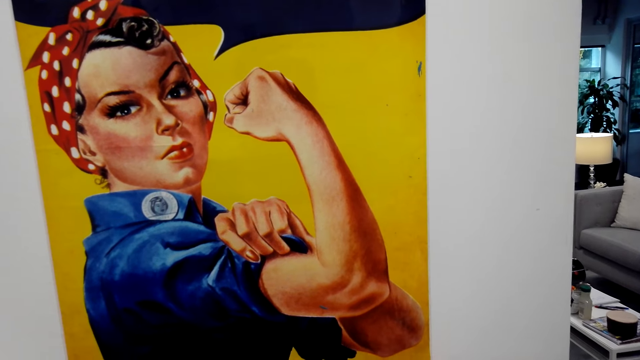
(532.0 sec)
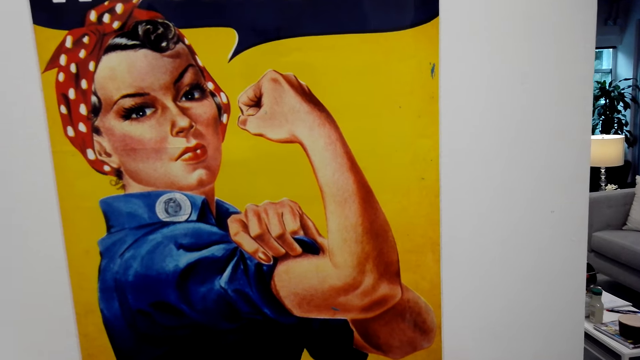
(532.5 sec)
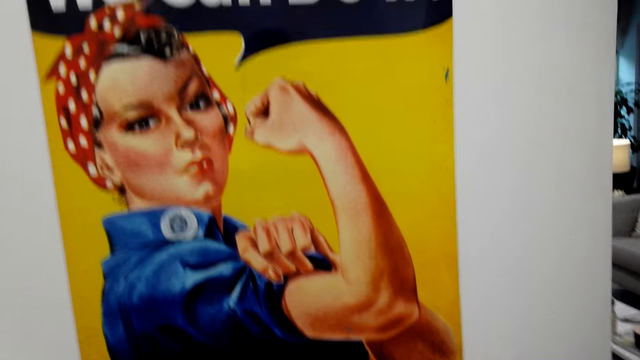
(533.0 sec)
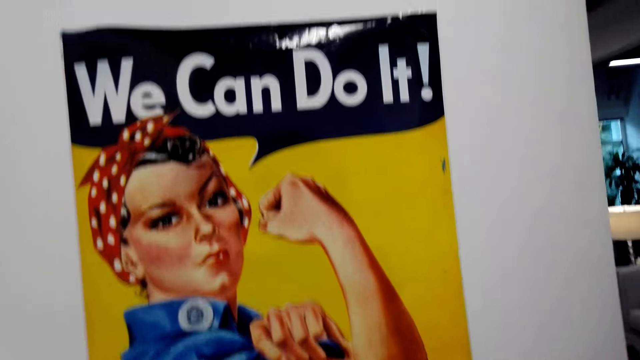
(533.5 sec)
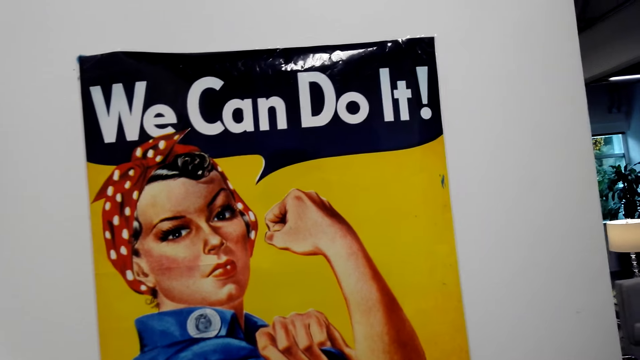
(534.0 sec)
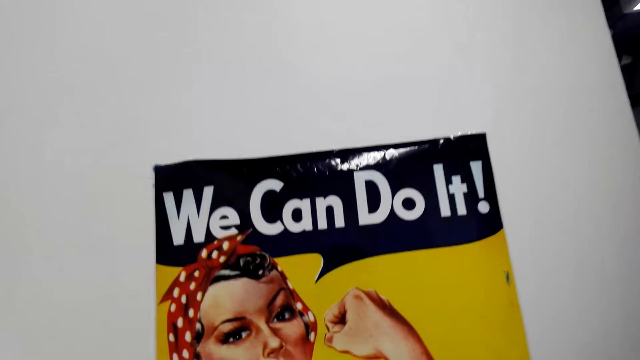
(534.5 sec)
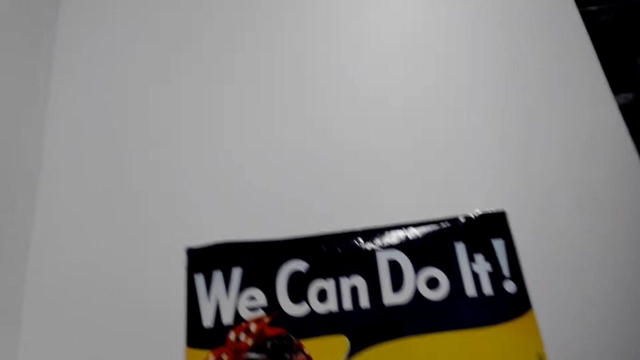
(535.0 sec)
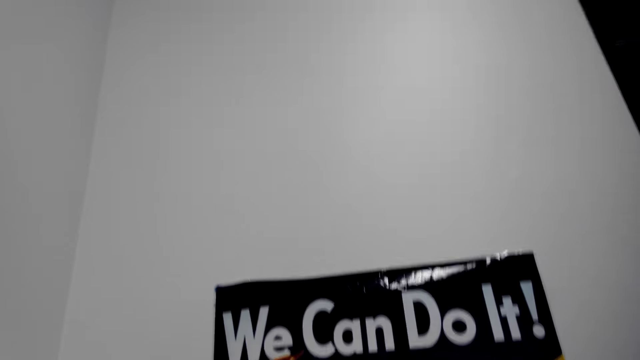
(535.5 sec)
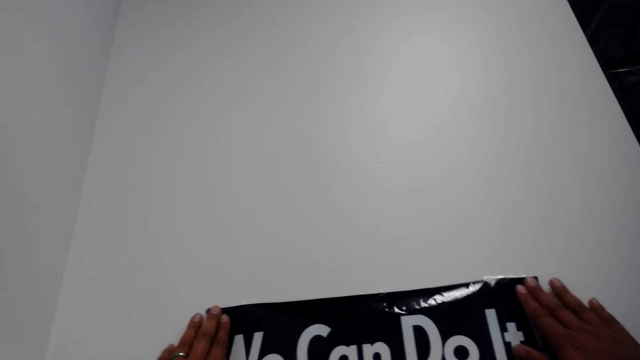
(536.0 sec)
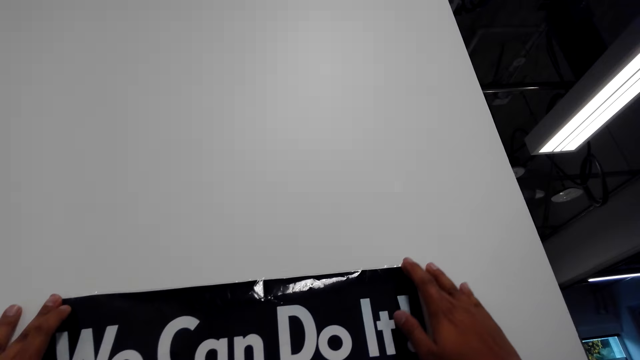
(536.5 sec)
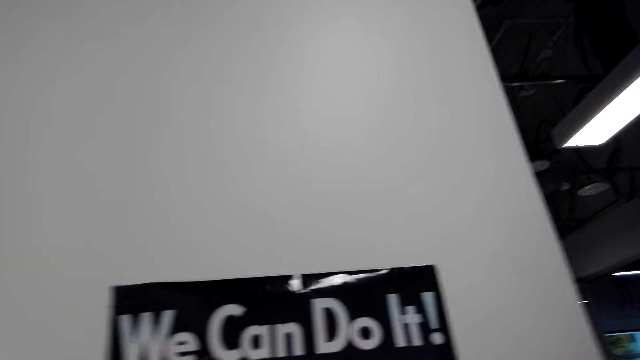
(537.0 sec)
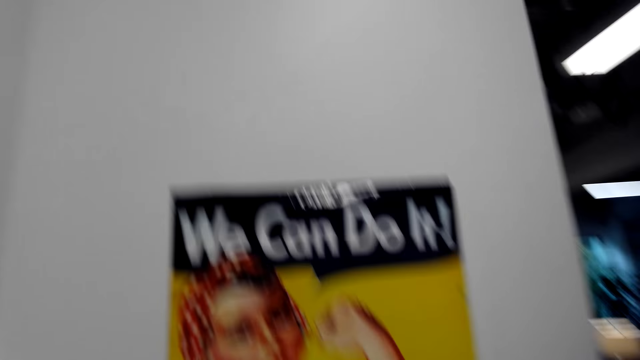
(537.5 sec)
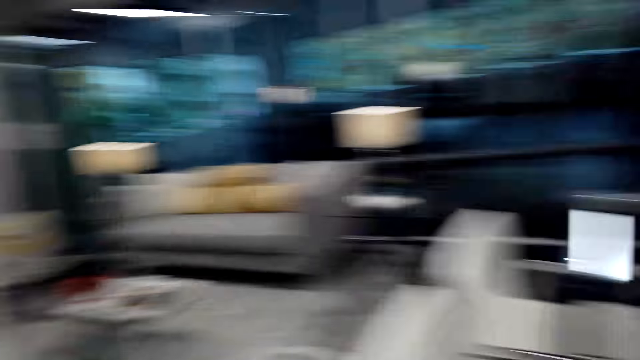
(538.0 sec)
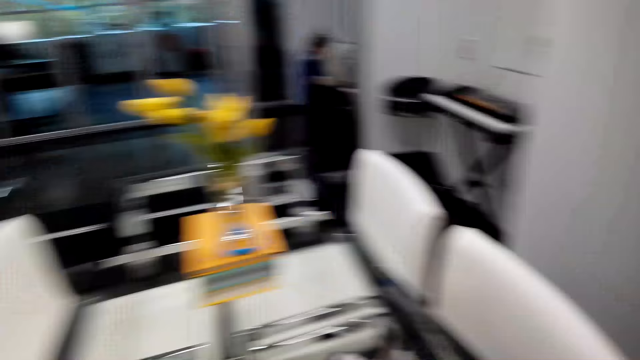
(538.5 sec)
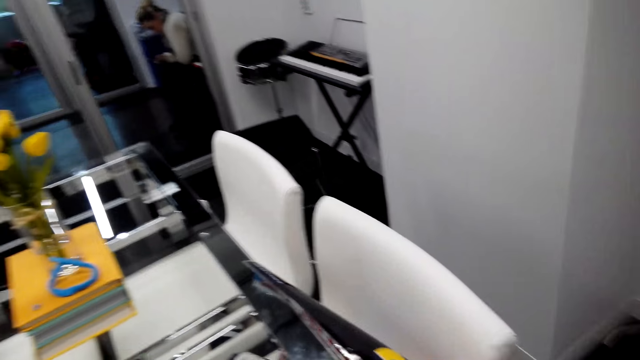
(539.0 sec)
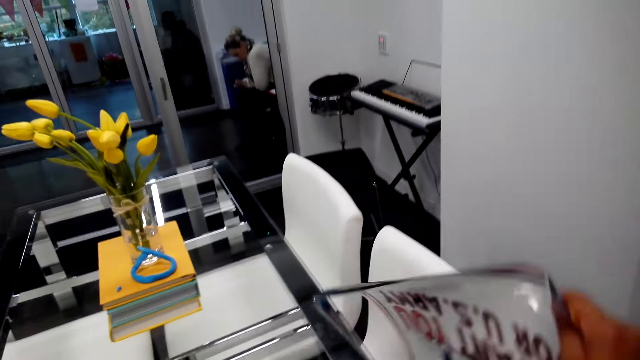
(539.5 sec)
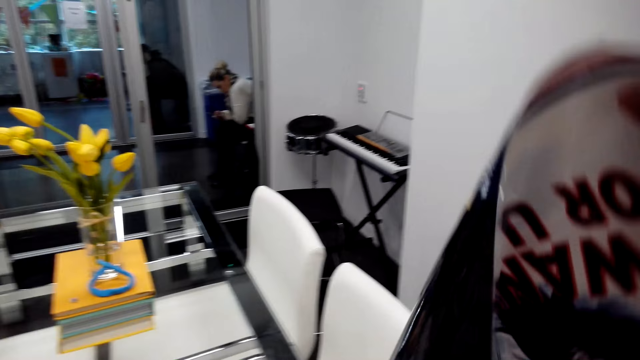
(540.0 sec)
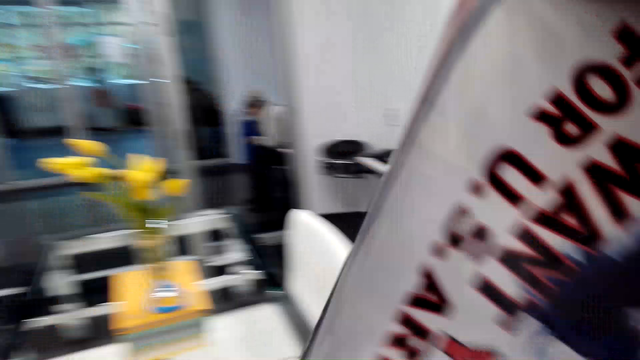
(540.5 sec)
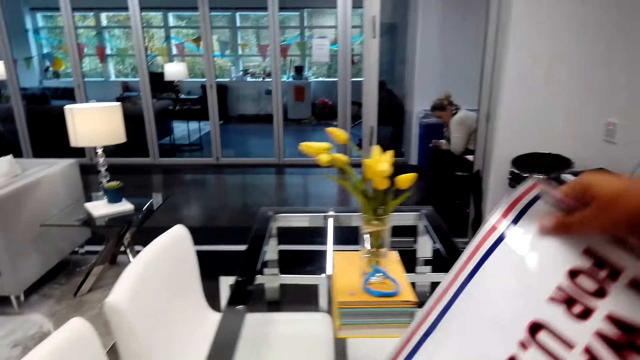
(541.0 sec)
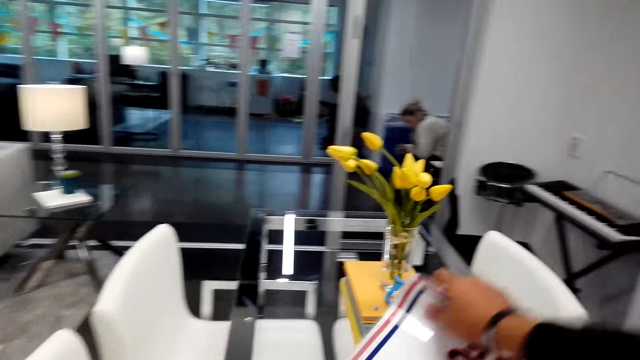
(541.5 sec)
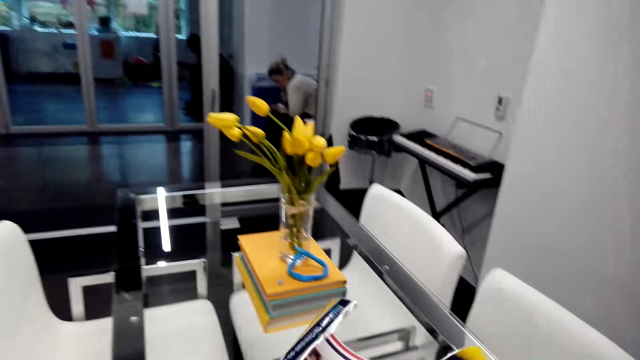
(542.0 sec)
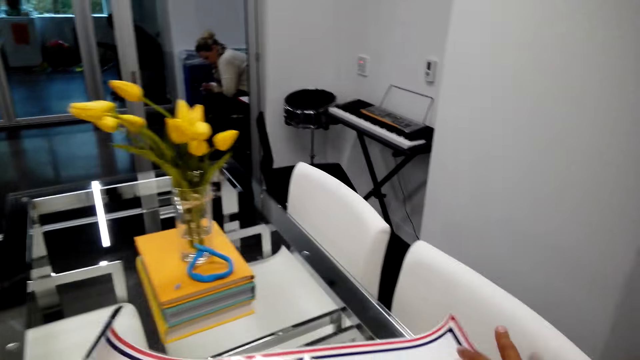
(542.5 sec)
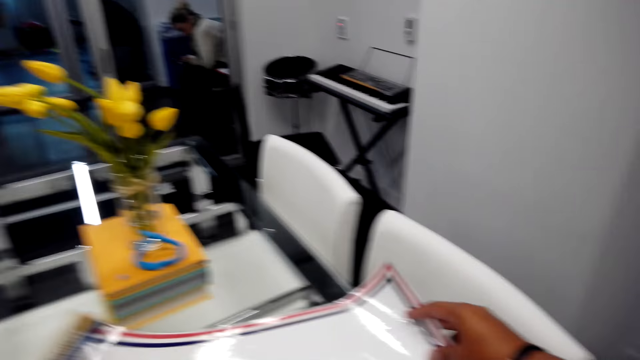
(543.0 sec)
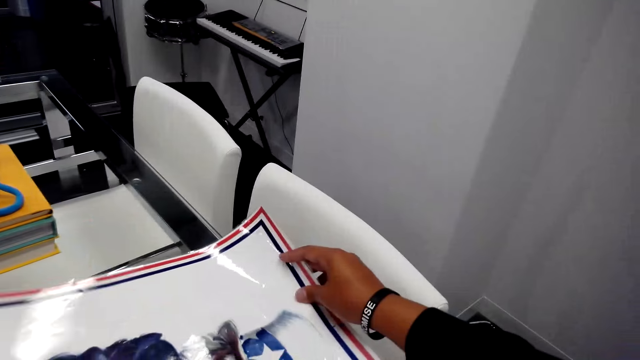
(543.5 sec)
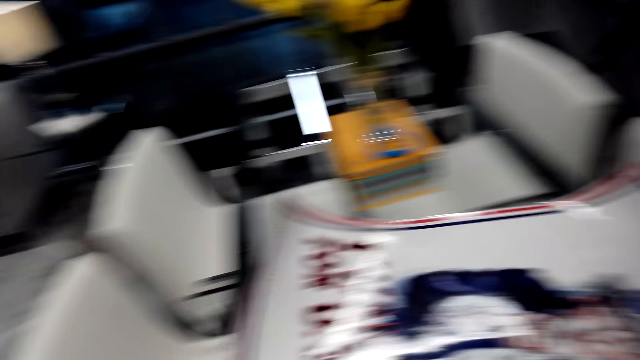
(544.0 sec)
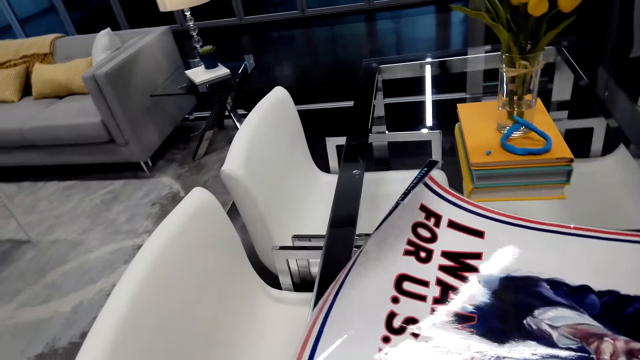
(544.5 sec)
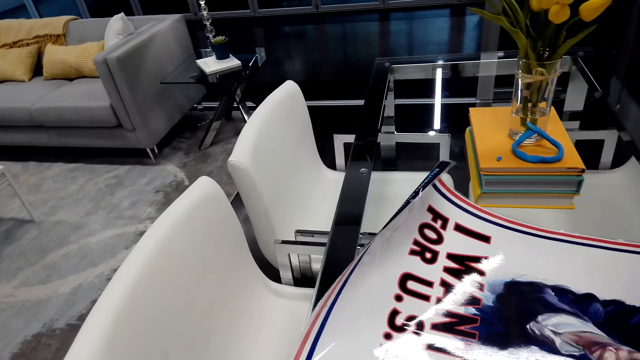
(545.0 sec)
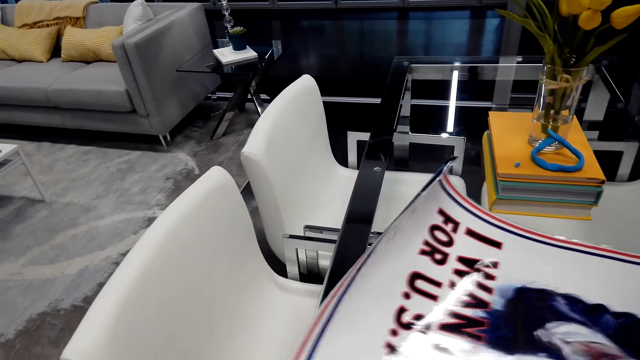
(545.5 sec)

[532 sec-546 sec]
The camera wearer picks up a paper from the table. They put the paper on the table.

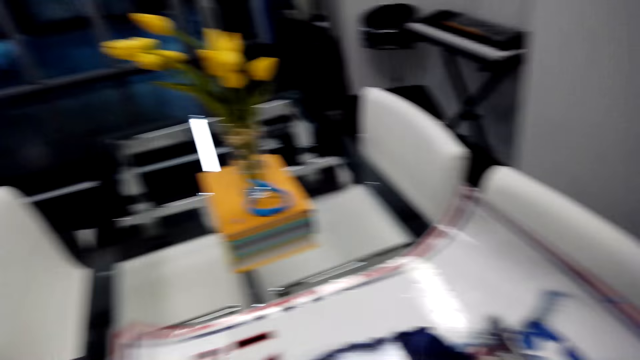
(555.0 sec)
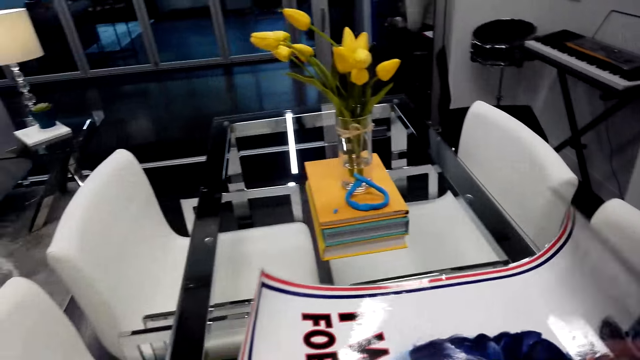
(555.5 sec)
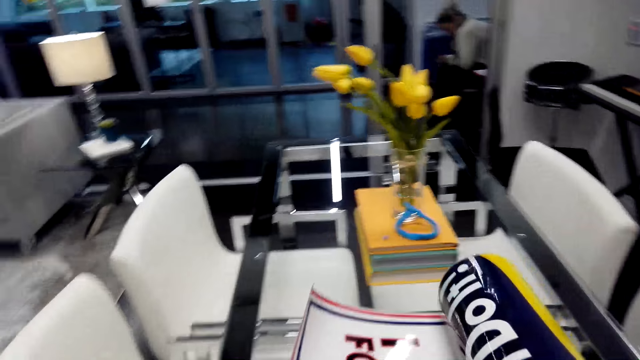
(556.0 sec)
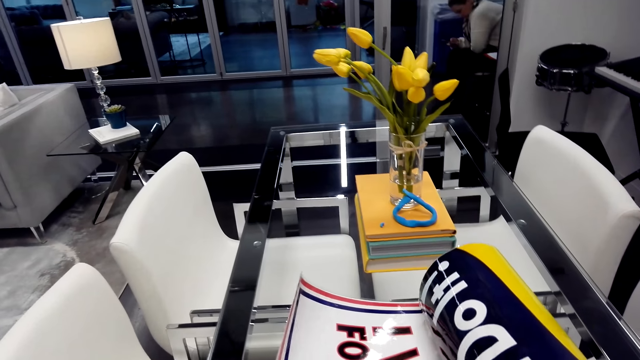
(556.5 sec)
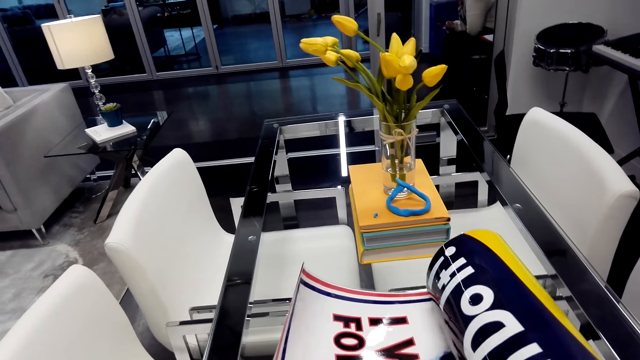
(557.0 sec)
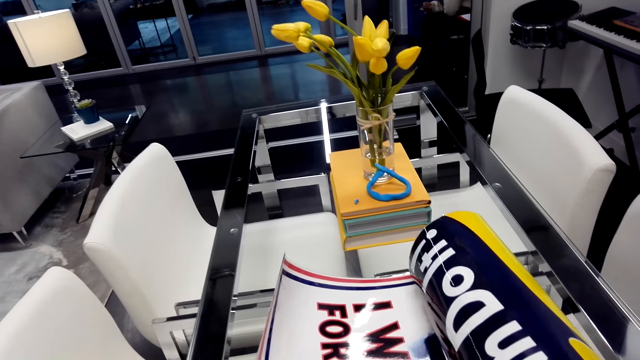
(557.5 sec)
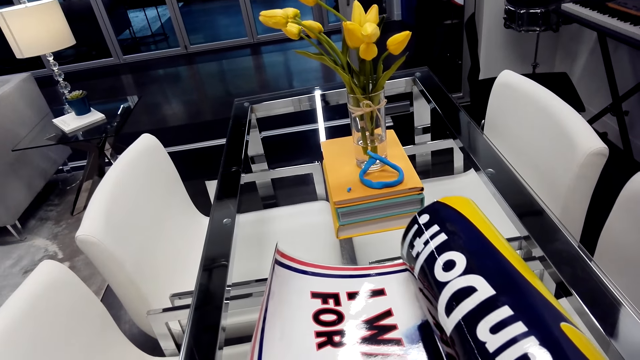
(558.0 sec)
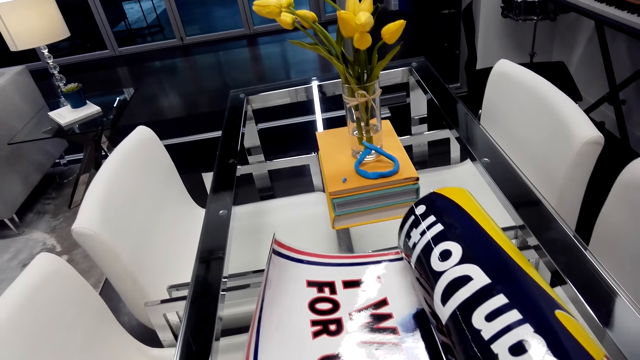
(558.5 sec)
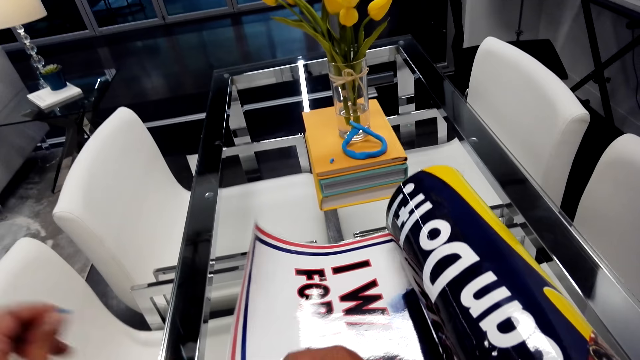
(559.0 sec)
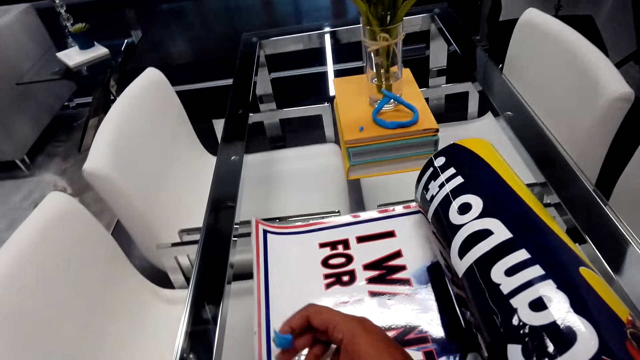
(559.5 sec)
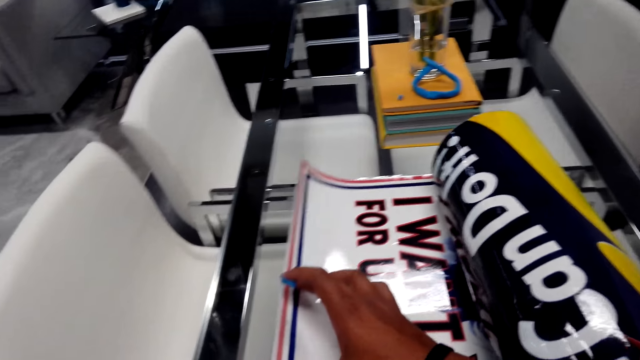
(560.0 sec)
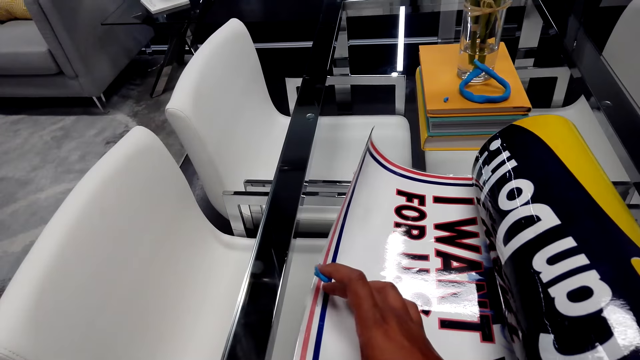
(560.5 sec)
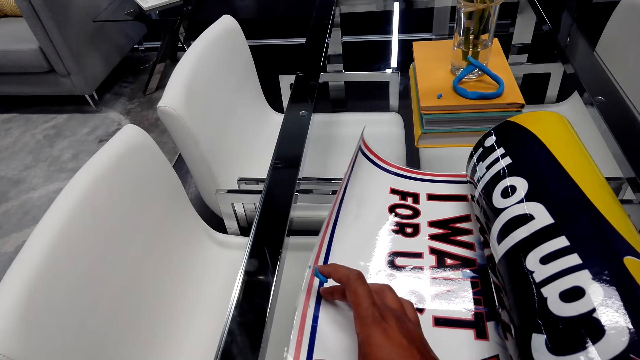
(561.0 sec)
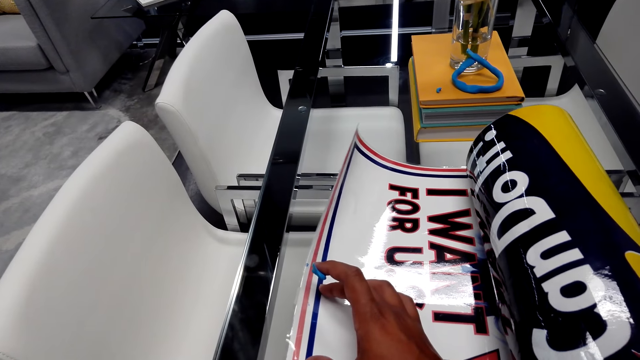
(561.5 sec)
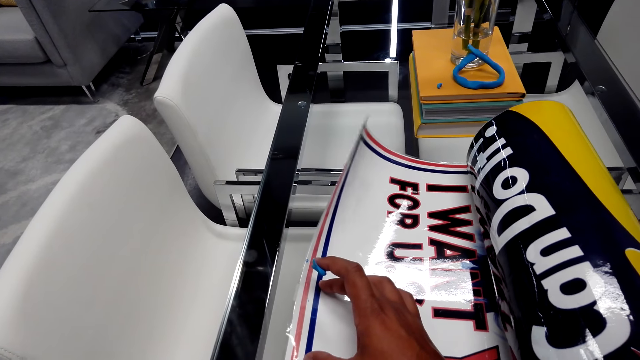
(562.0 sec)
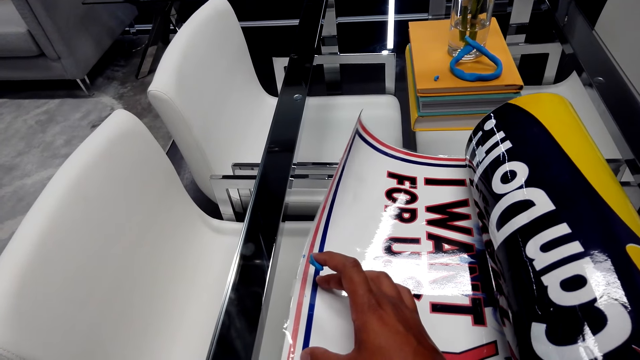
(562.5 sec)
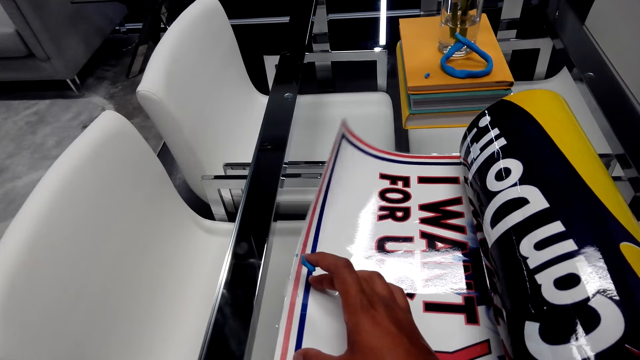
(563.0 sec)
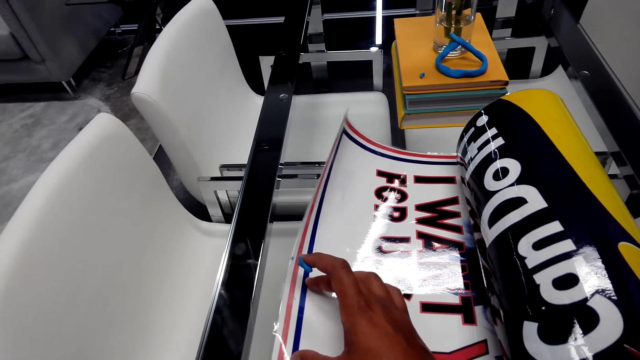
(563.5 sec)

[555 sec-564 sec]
The camera wearer stares at a paper.
